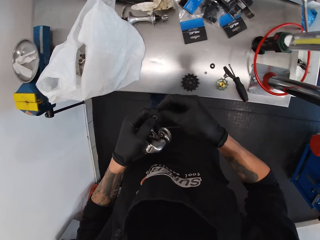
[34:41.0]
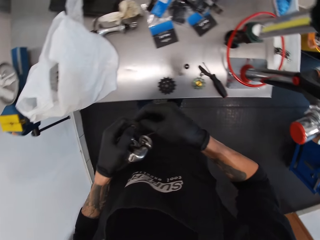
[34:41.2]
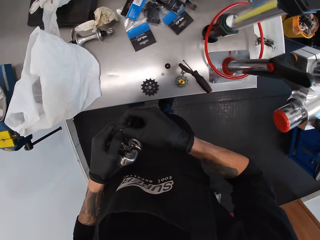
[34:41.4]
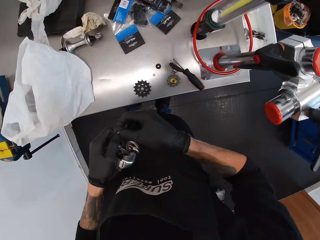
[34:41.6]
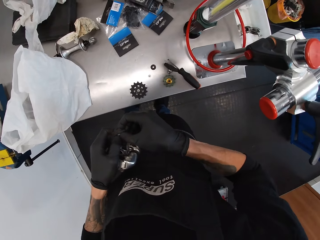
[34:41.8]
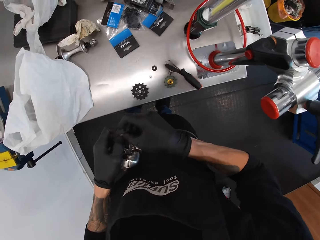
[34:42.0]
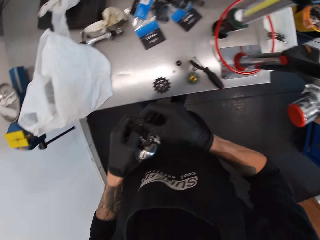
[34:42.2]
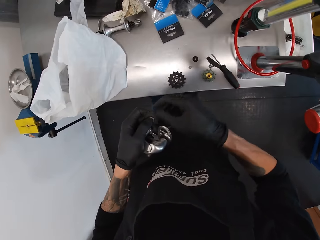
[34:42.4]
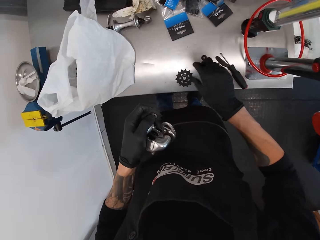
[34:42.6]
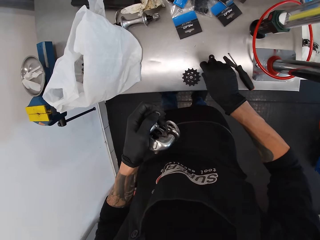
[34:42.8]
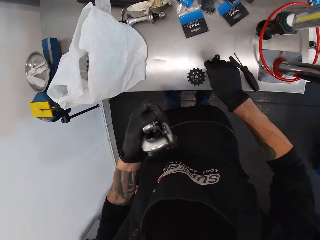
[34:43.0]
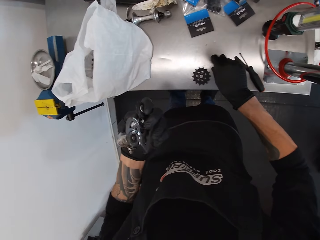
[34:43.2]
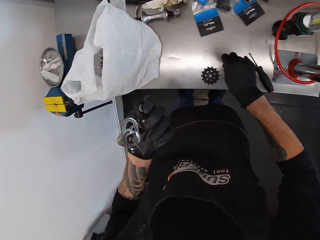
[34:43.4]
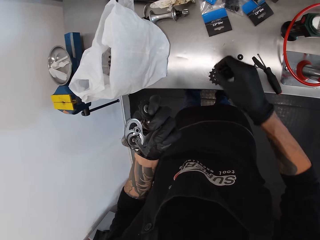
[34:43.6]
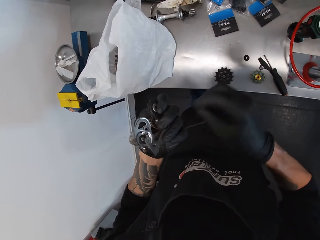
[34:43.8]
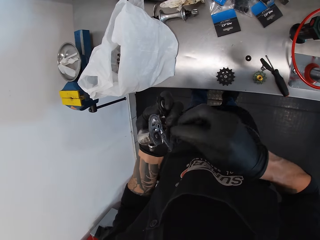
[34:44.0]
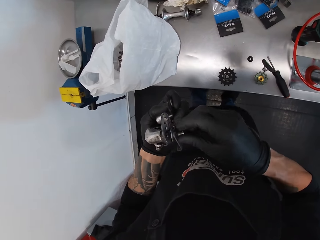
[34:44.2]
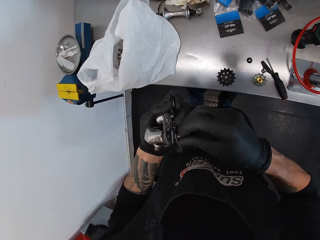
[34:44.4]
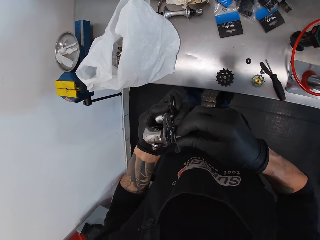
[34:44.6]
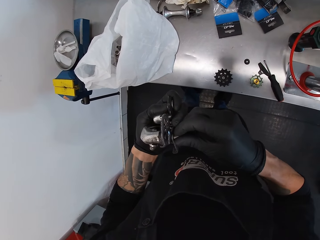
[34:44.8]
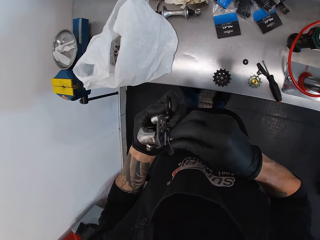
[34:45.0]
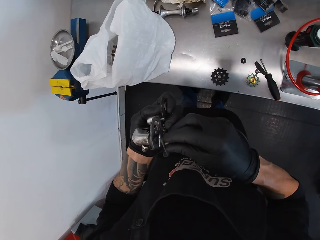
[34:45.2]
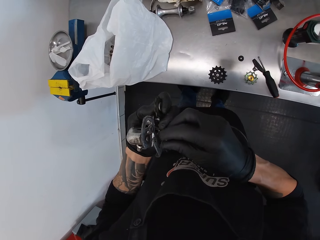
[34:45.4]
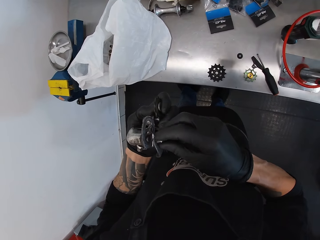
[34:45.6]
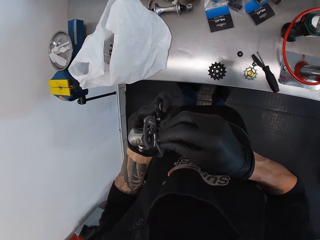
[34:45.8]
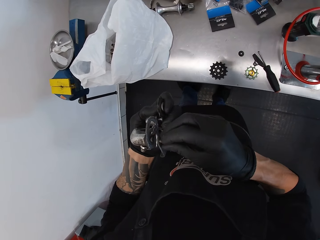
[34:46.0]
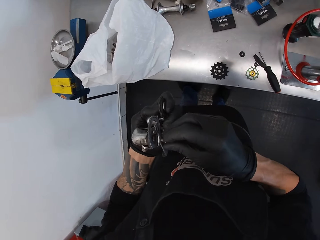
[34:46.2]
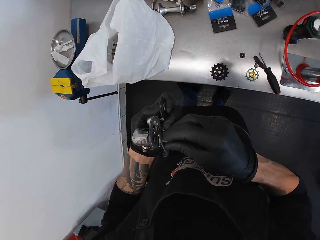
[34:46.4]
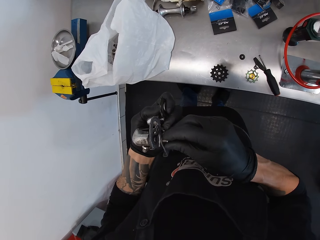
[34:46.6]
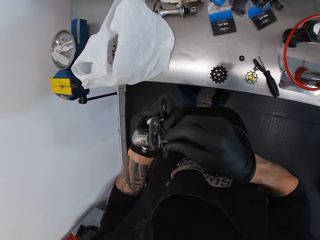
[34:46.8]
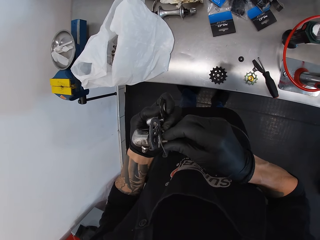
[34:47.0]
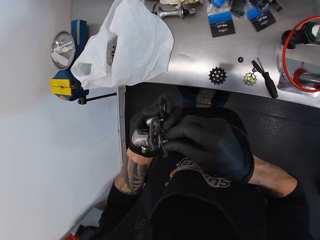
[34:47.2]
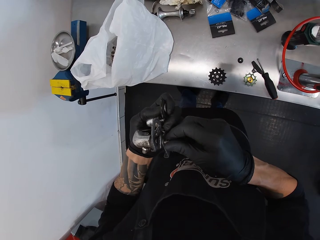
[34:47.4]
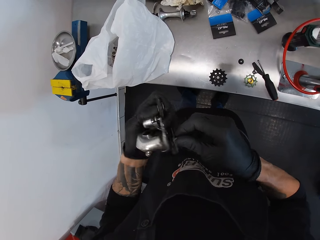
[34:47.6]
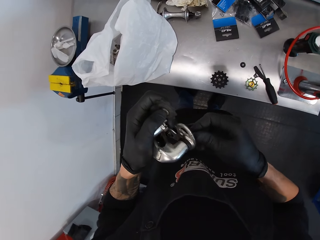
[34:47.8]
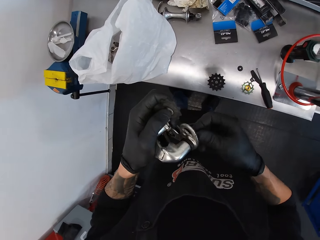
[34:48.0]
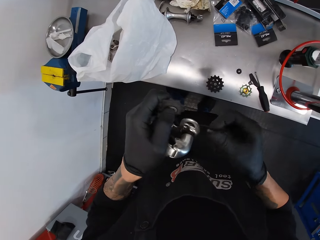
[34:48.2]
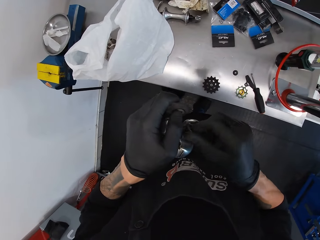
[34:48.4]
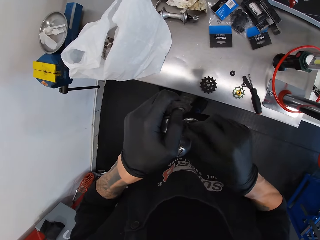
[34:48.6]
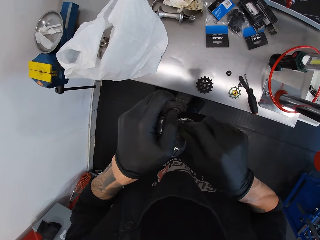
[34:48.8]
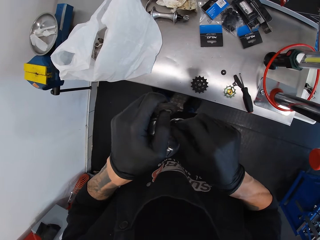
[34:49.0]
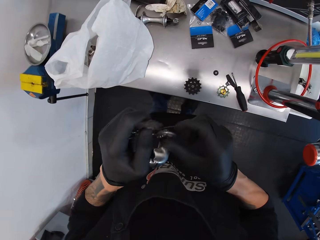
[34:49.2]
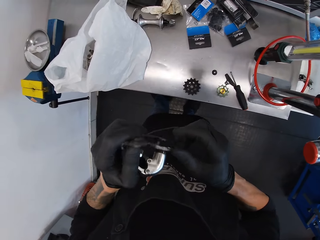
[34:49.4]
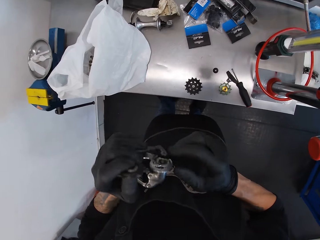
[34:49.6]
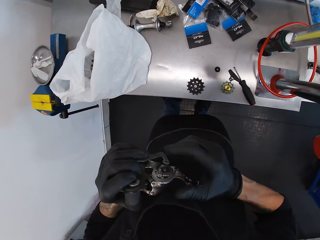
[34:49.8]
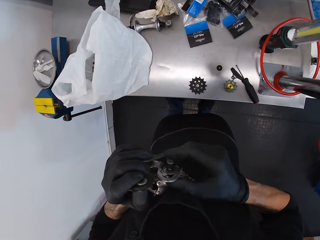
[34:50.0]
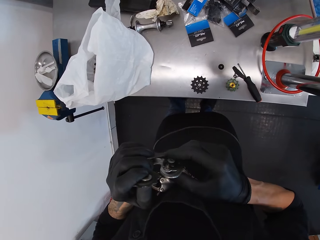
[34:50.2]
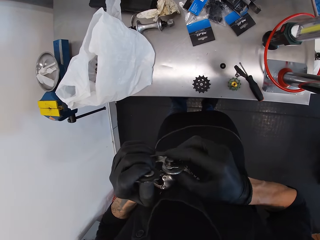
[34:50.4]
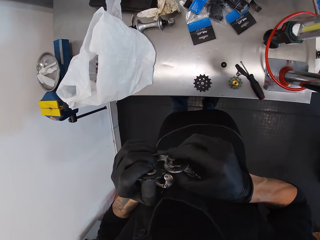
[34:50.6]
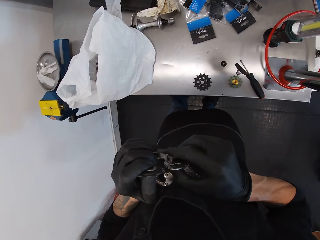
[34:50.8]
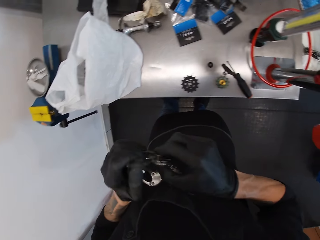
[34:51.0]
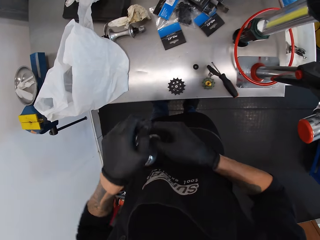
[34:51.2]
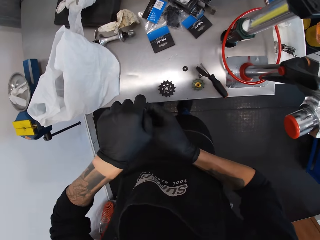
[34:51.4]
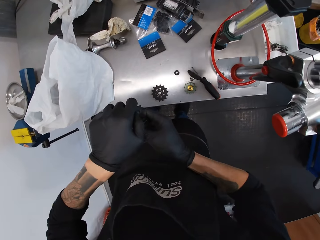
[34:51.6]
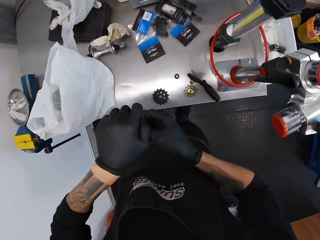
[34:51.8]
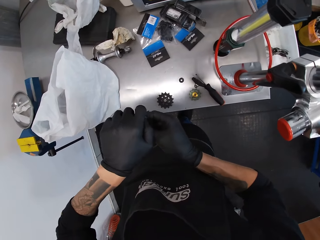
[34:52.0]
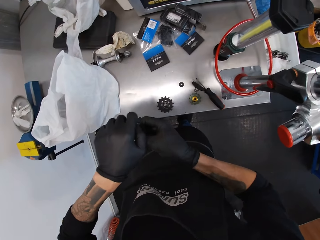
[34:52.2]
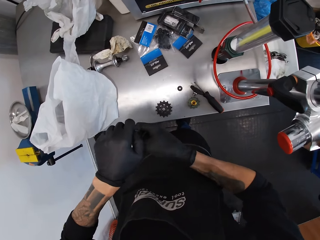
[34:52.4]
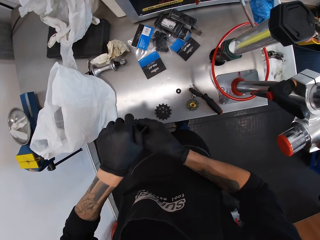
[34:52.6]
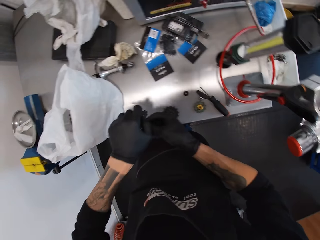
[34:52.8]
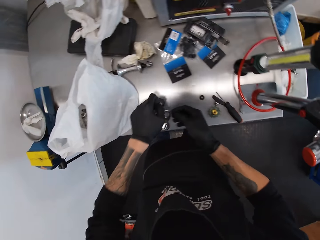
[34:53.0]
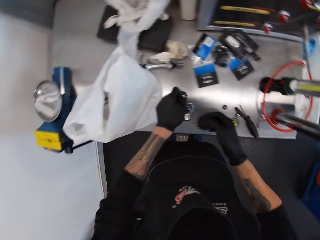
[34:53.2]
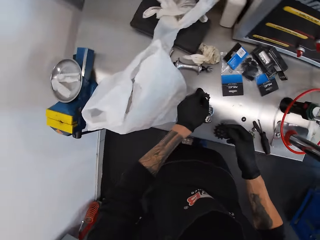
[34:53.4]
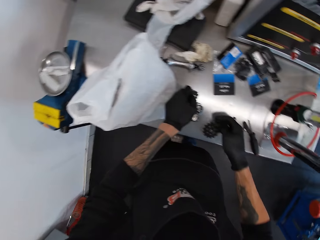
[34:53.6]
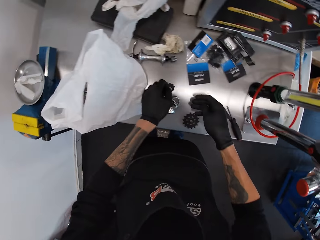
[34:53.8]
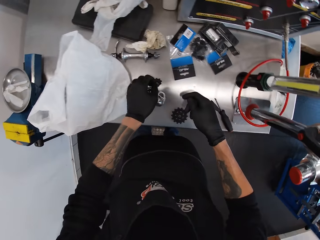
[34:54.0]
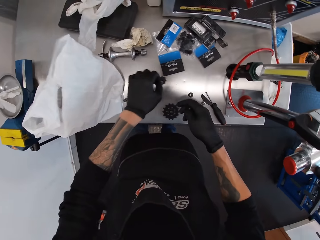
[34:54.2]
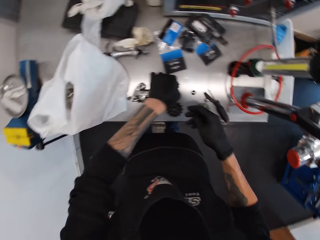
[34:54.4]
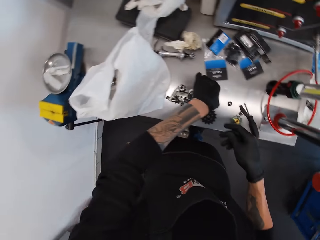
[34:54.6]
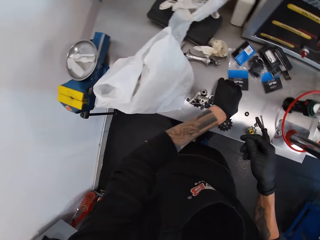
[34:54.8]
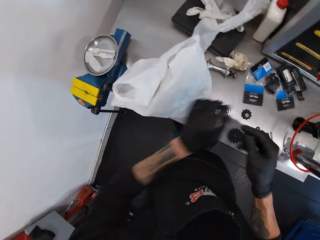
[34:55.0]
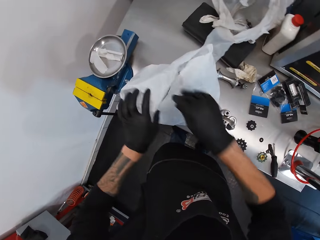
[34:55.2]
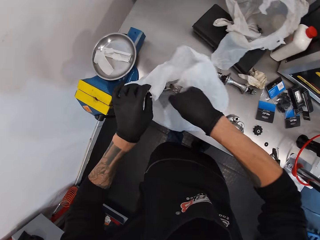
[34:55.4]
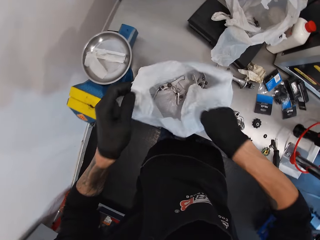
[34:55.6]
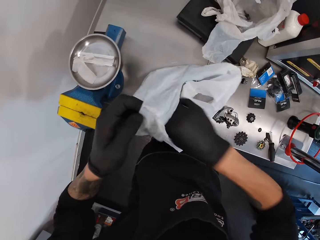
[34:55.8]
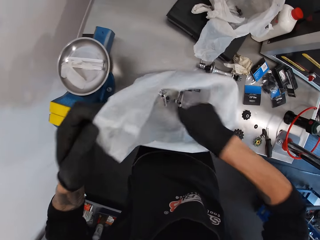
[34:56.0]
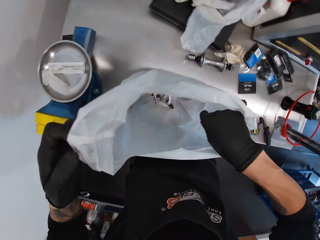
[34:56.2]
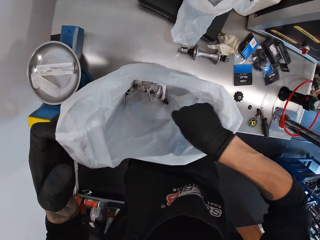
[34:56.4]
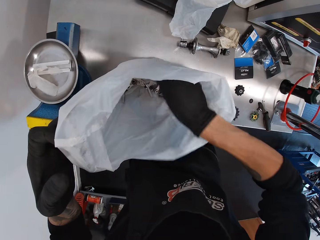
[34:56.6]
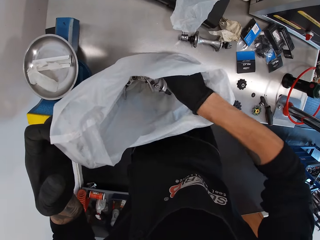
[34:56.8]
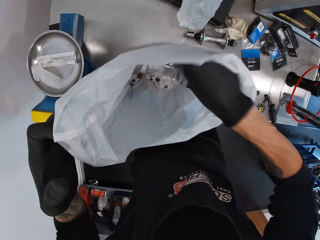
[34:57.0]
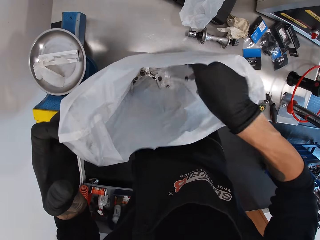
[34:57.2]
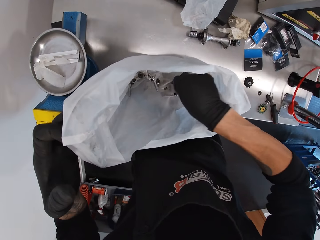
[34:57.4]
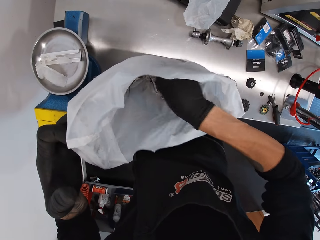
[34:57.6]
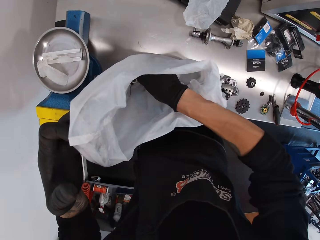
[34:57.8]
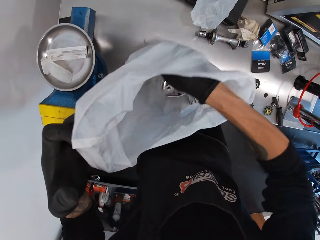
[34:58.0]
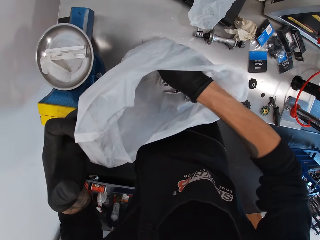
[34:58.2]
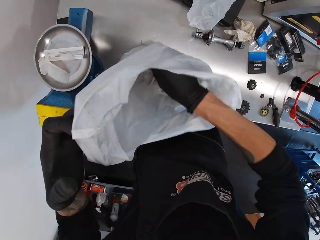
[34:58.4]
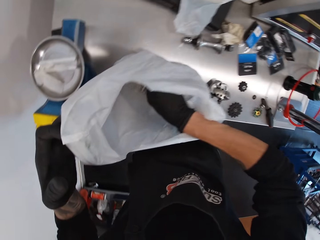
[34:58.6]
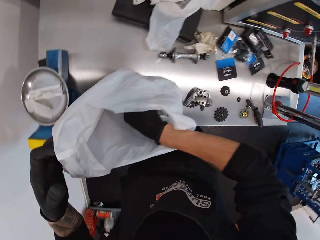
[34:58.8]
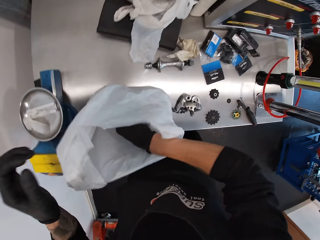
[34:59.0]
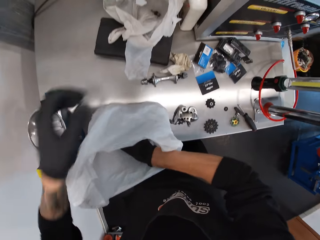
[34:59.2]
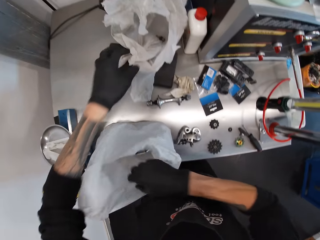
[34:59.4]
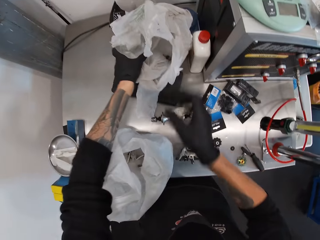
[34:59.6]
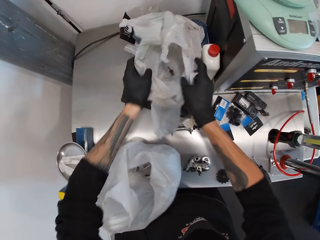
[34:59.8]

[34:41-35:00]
The camera wearer picks a screw from the table. They fix the screw on the gear. They pick a screw from the table. They fix the screw on the gear. They place the derailleurs on the table. They drop the gear on the table. They hold a nylon paper. They open a polythene bag on the table. They pick metal from the polythene bag. They search in the polythene bag.

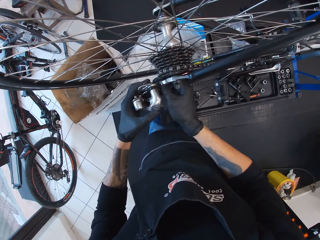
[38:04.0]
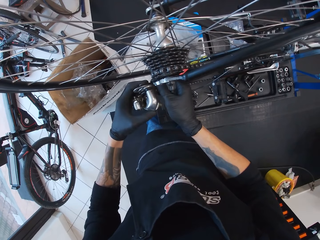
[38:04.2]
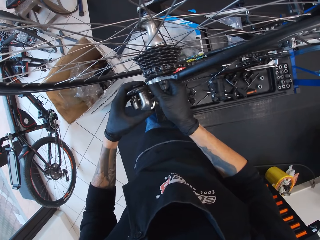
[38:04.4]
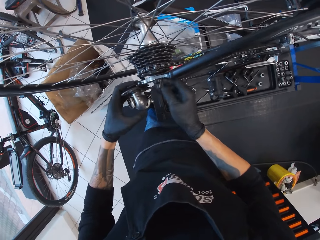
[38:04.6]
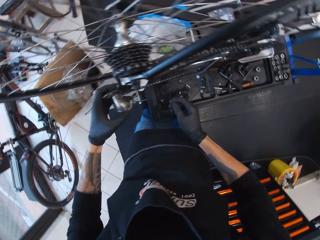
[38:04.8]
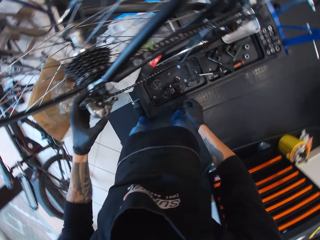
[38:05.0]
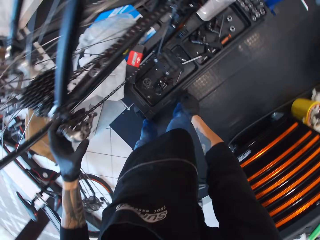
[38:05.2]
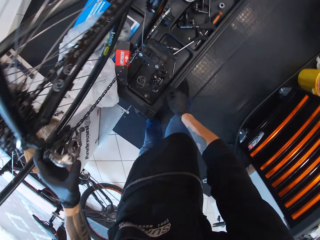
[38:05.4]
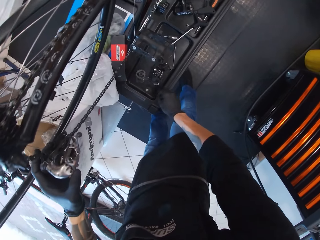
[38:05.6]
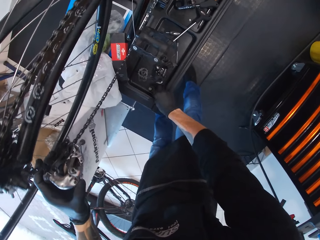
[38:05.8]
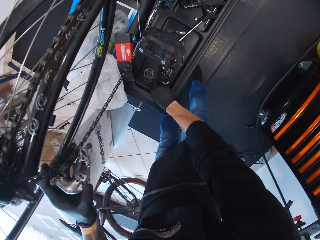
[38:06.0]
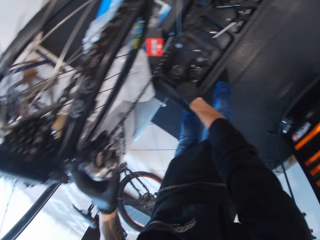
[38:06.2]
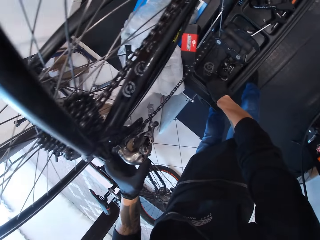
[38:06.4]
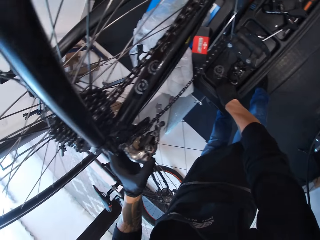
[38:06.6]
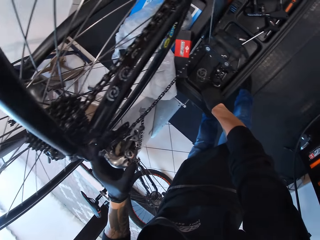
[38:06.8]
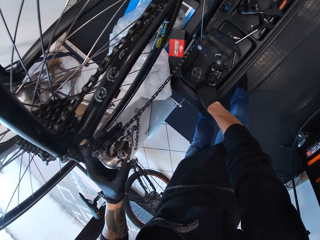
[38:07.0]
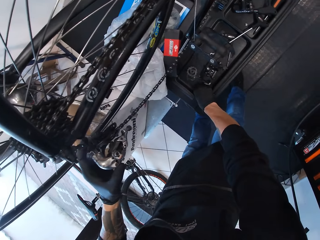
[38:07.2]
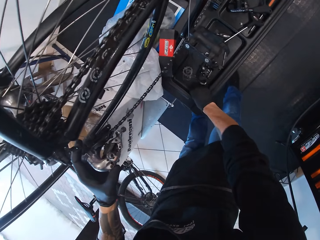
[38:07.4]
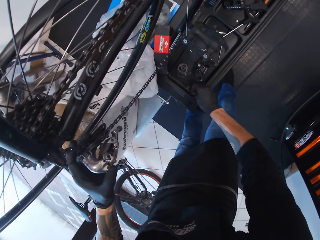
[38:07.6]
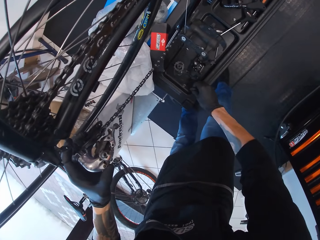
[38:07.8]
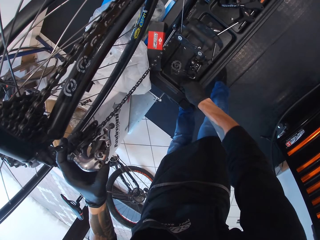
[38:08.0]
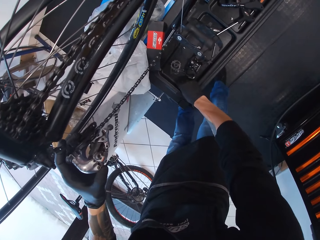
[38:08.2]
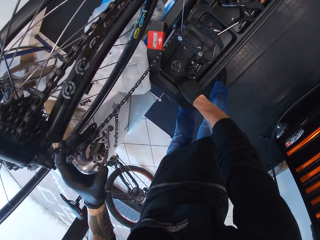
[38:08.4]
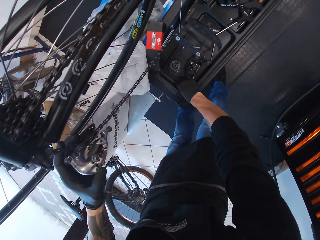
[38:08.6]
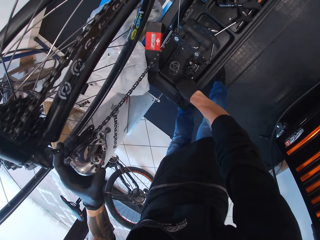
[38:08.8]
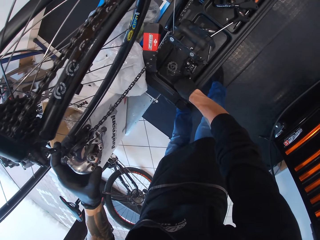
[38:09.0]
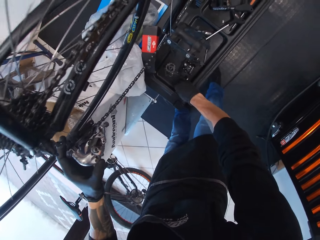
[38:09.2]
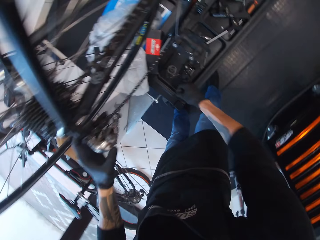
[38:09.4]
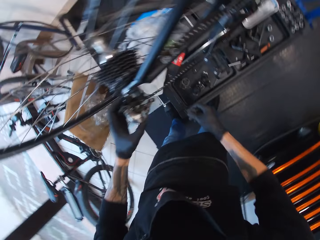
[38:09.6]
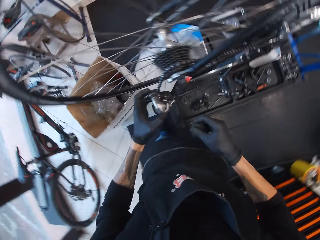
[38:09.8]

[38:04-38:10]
The camera wearer picks an object.
